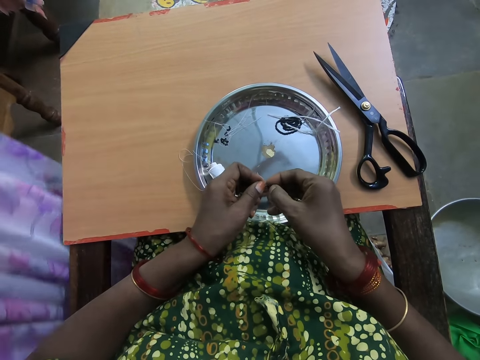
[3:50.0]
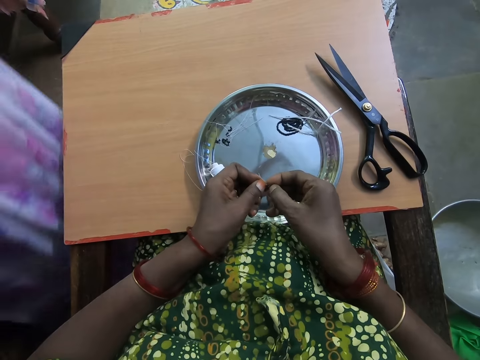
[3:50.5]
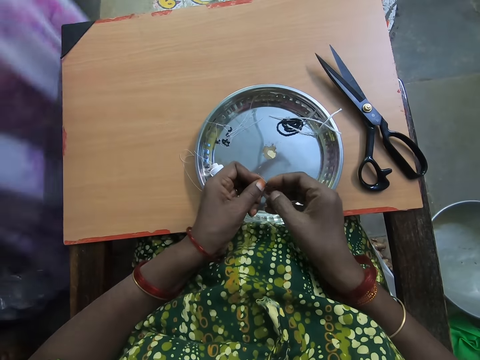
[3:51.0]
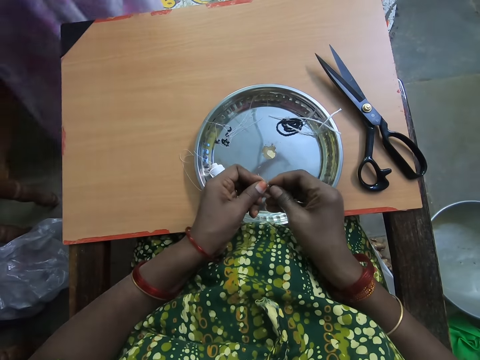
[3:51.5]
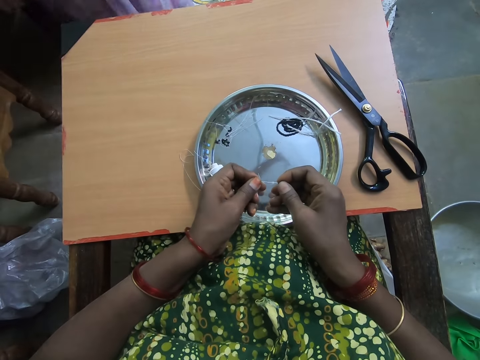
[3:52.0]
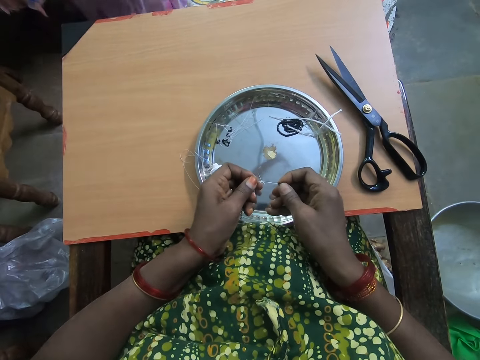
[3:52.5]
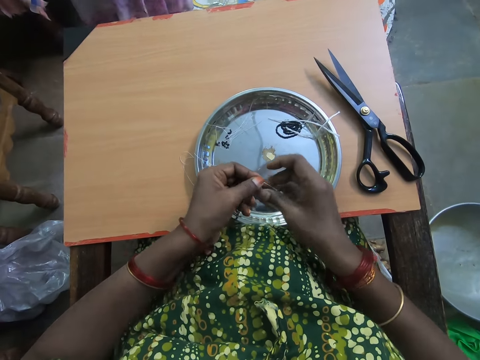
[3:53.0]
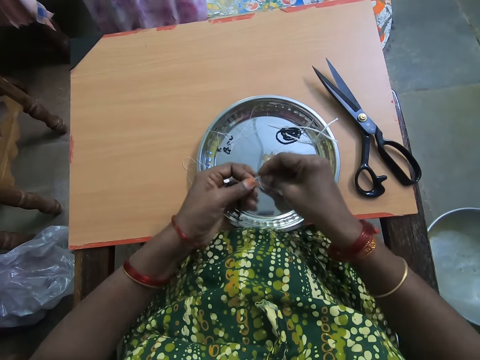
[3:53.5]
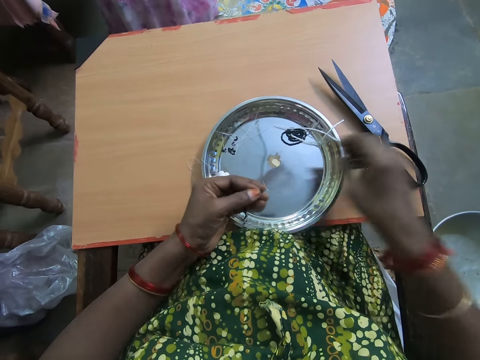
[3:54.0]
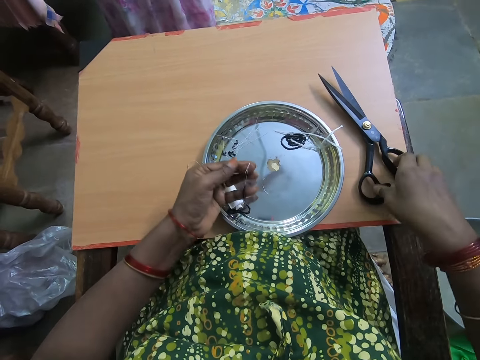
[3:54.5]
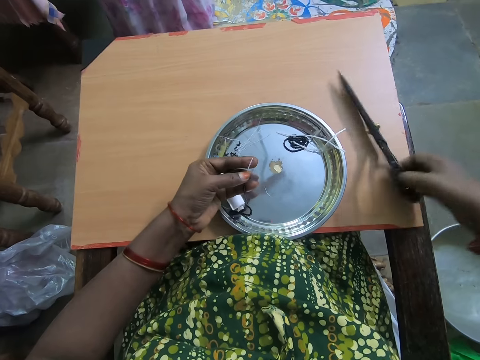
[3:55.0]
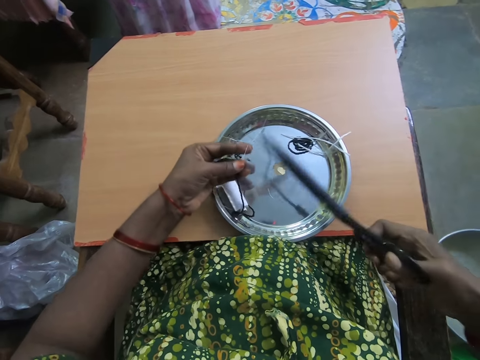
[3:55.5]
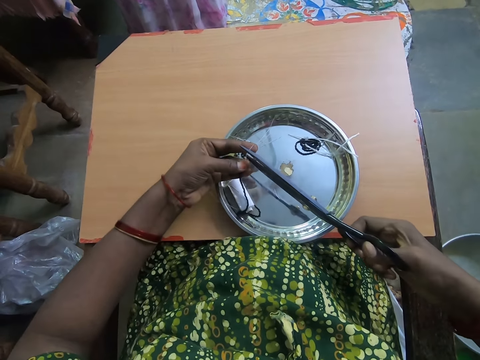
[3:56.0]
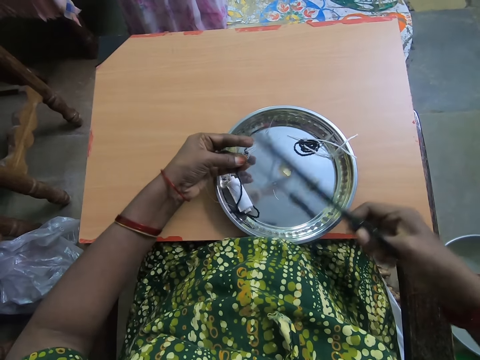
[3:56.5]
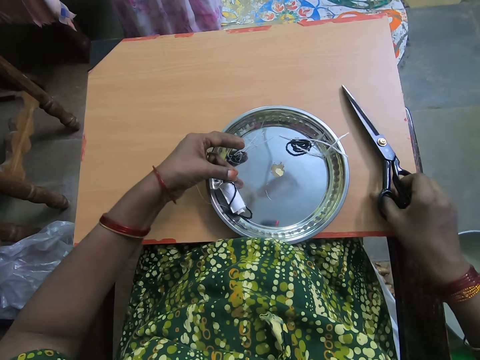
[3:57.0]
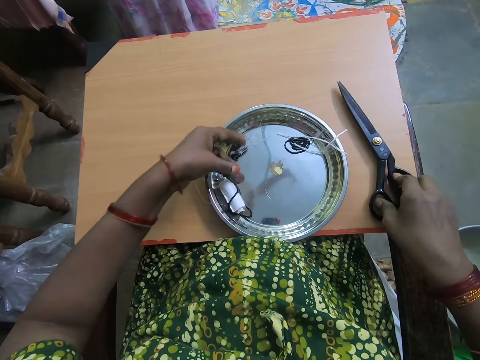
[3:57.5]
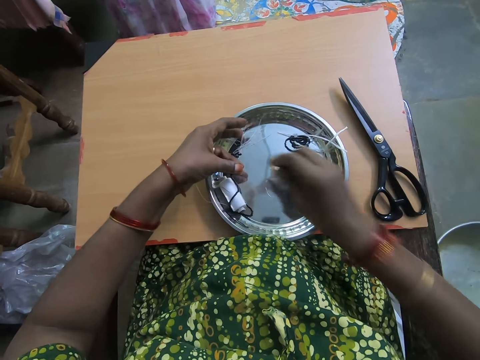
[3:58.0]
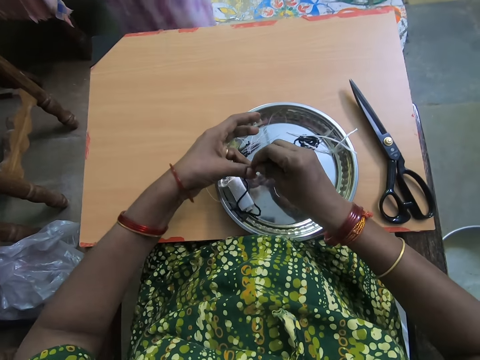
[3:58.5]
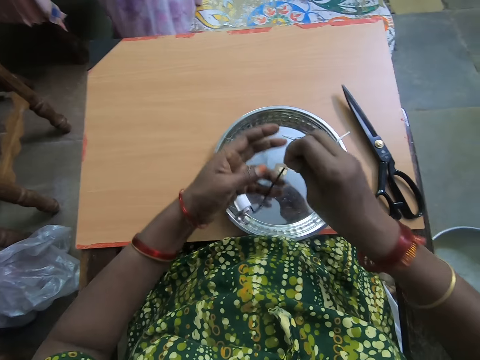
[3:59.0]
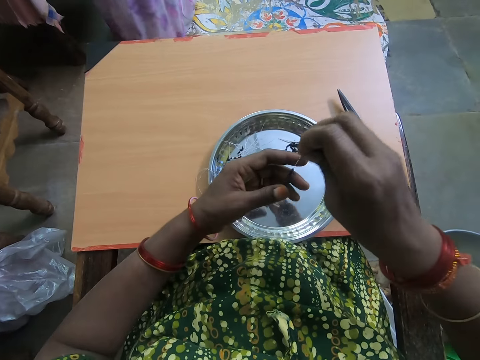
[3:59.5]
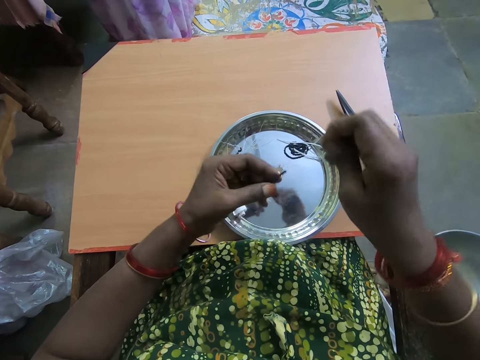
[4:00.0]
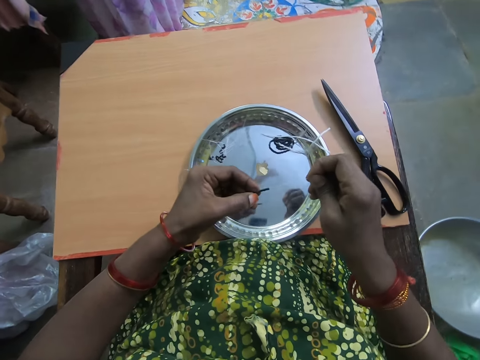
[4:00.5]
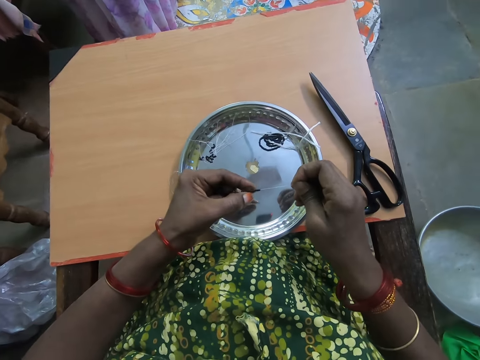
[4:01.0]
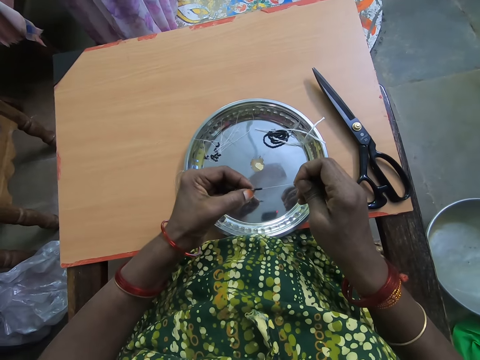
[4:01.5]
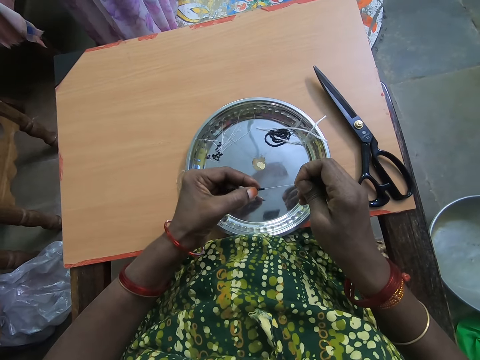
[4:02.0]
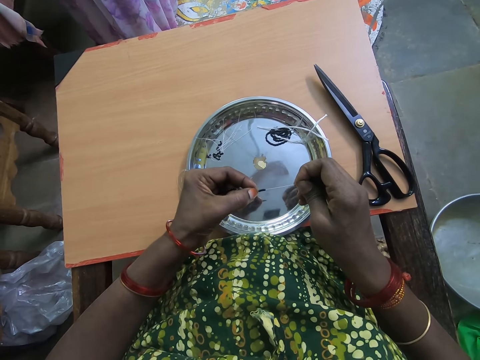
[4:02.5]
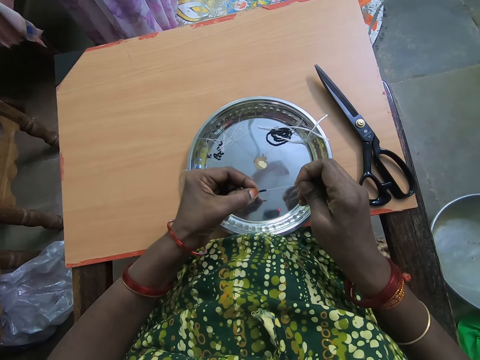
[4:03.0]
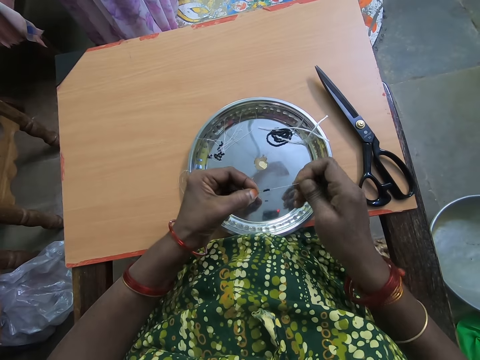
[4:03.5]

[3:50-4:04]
A lady stands in the room. The camera wearer picks up the scissors from the table with her right hand. She cuts the thread with the scissors. She drops the scissors on the table with her right hand. She pulls the tip of the thread with her right hand. She separates the bead in the thread with her left hand.

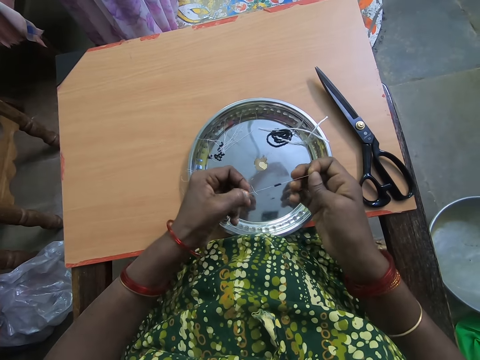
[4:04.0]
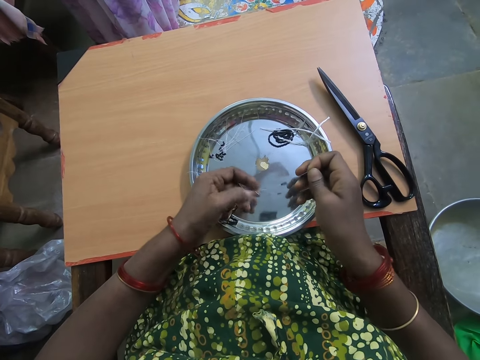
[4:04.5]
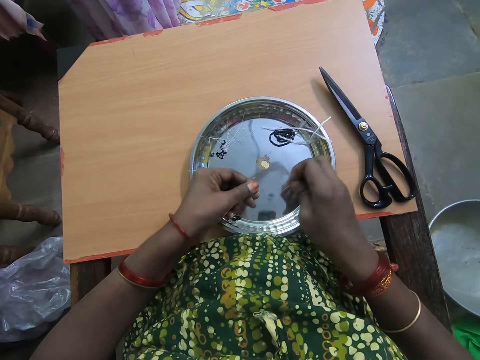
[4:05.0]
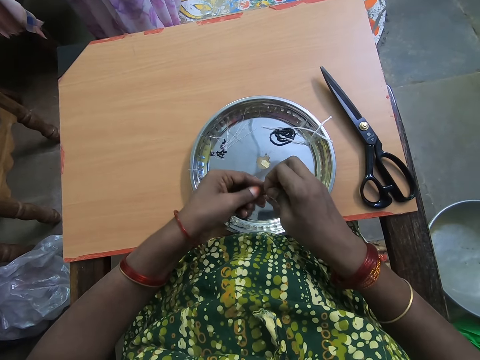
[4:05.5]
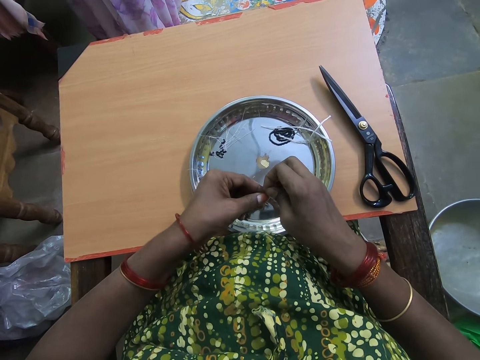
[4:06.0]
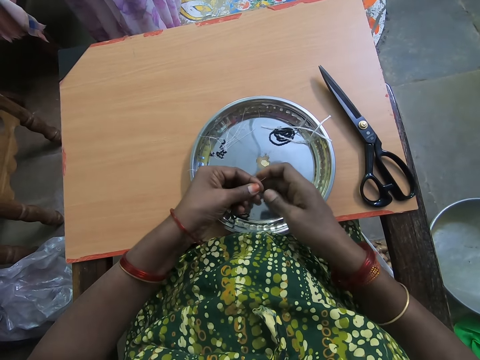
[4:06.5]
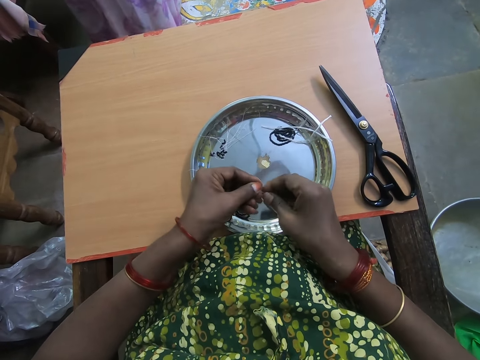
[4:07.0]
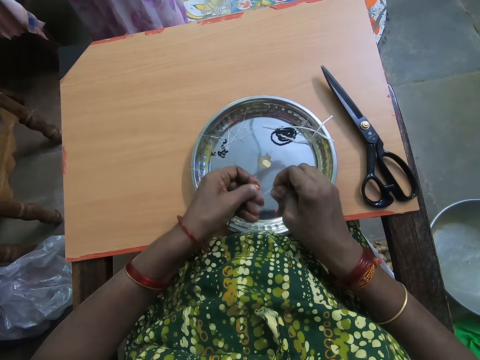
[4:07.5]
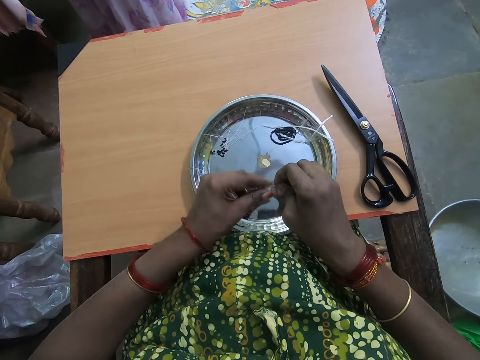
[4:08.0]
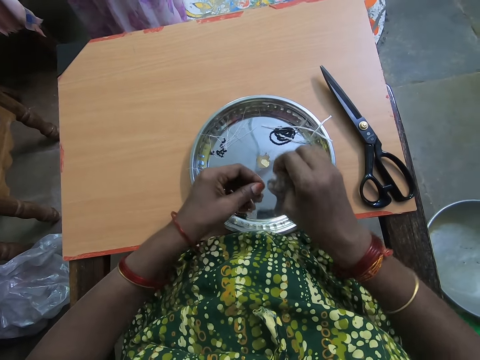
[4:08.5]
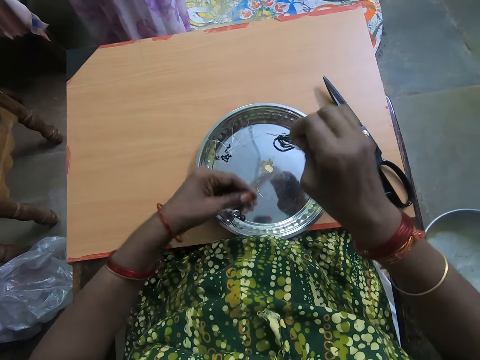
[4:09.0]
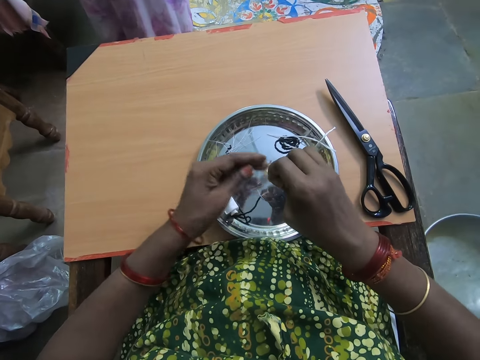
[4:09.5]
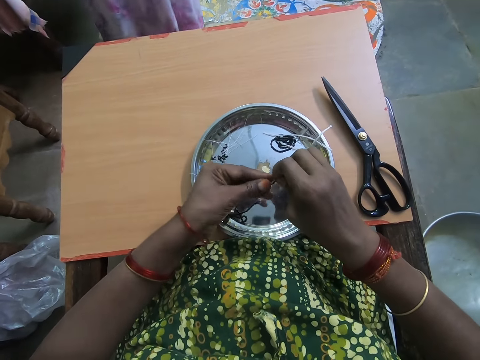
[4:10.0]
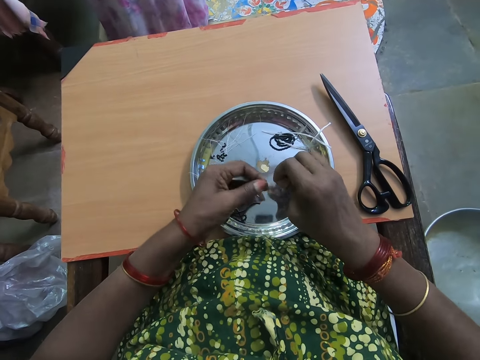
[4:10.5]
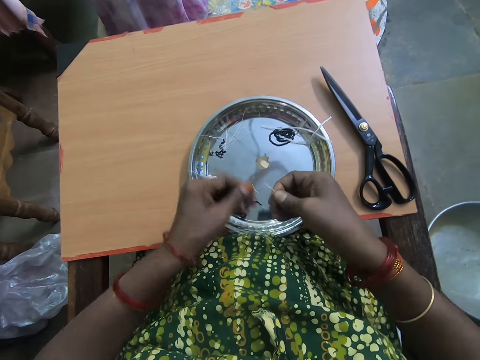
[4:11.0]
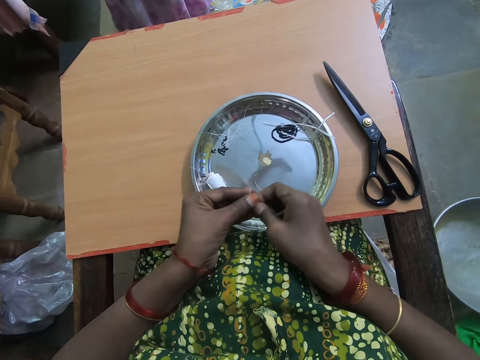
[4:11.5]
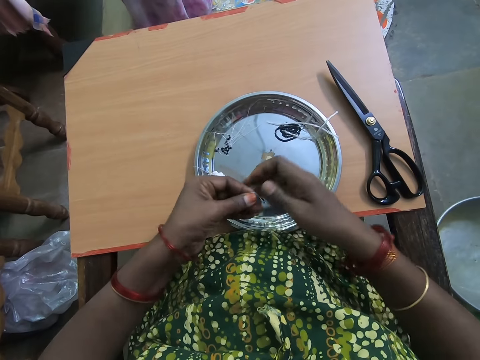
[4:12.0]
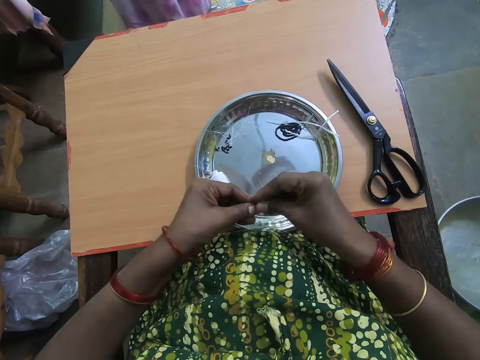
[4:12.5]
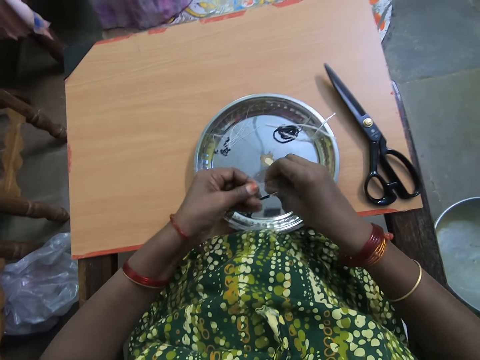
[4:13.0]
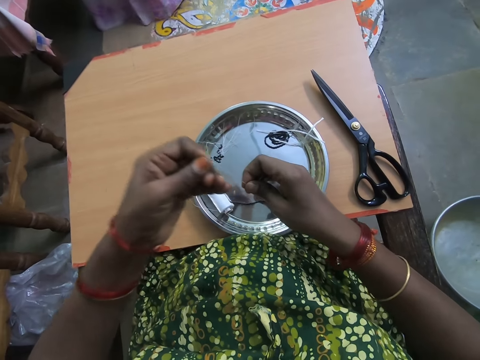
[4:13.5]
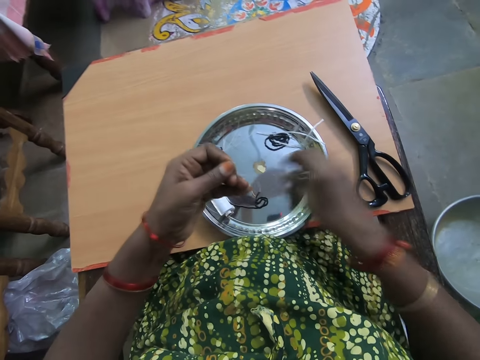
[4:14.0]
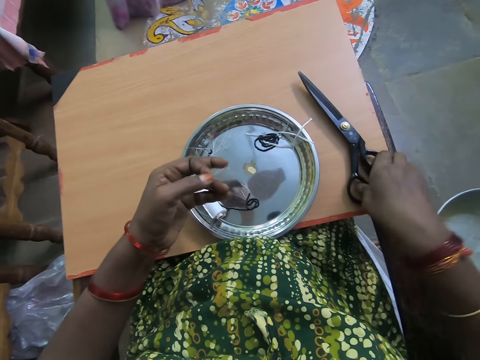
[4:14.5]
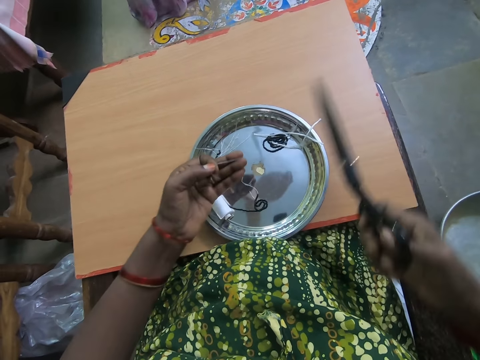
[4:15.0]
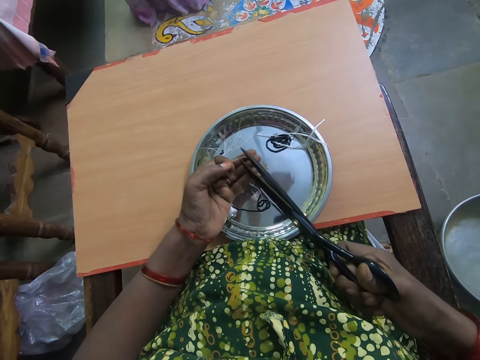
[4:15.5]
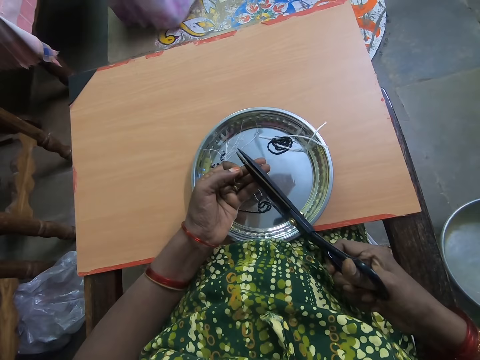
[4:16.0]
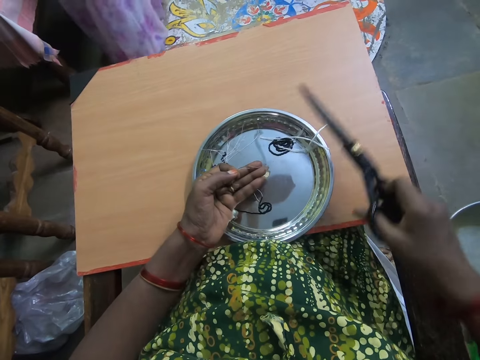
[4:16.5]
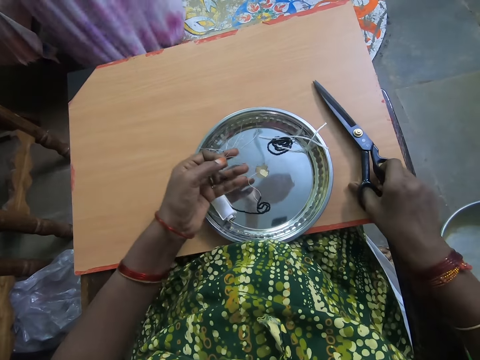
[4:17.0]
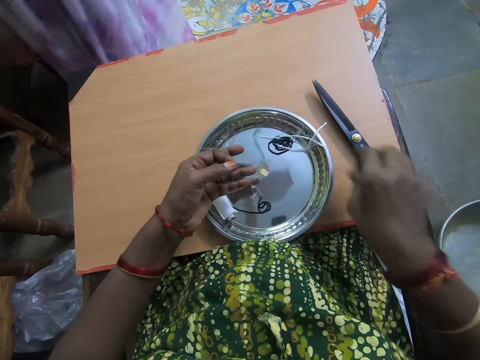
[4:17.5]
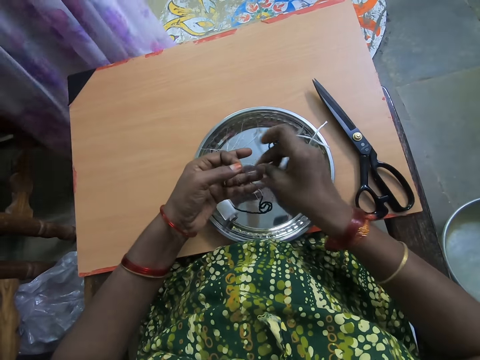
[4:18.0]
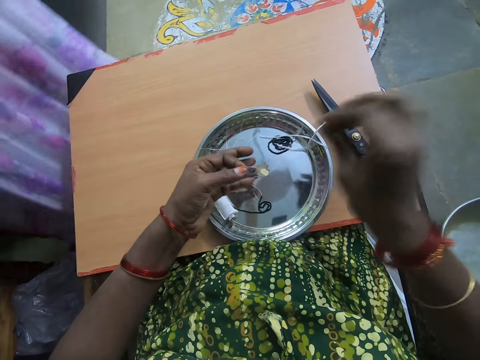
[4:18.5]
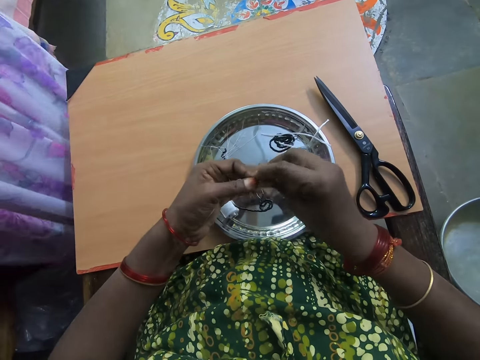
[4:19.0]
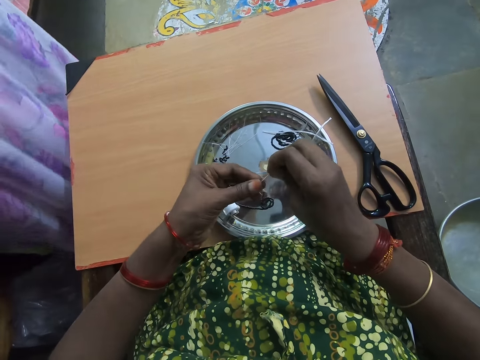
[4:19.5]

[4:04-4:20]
The camera wearer passes the tip of the thread in her right hand to her left hand. She makes a knot on the bracelet thread. She adjusts the tip of the thread with her left hand. She stretches the bracelet thread. She passes the thread to her left hand. She pulls the thread with both hands. She picks up the scissors from the table with her right hand. She cuts the bracelet thread with the scissors. A lady walks towards the camera wearer. The camera wearer drops the scissors on the table with her right hand. She stretches the bracelet thread. She ties the tip of the thread with both hands.
